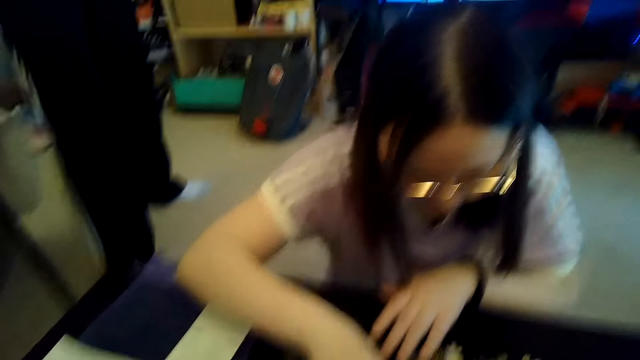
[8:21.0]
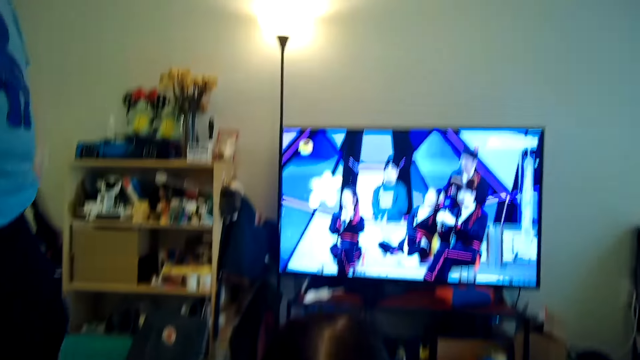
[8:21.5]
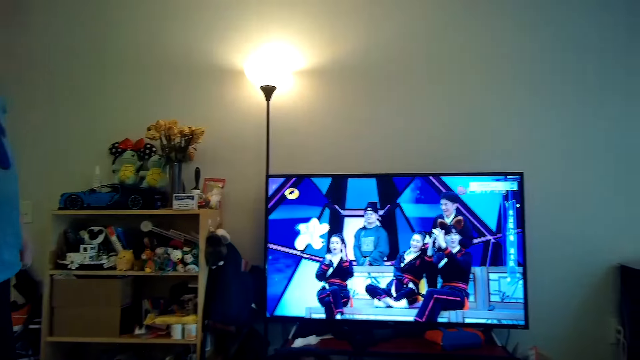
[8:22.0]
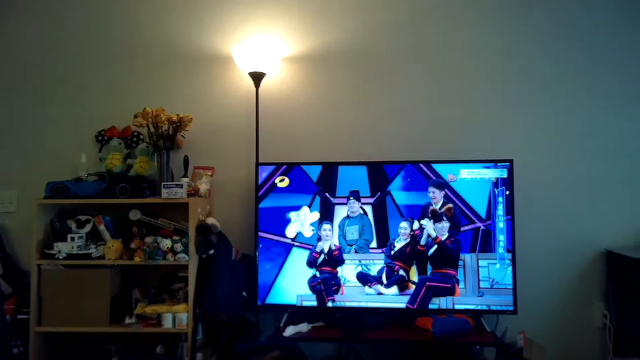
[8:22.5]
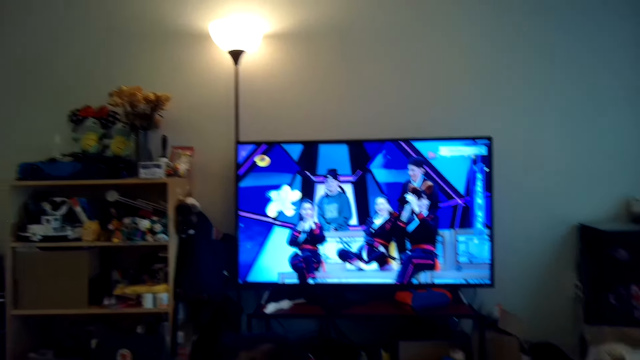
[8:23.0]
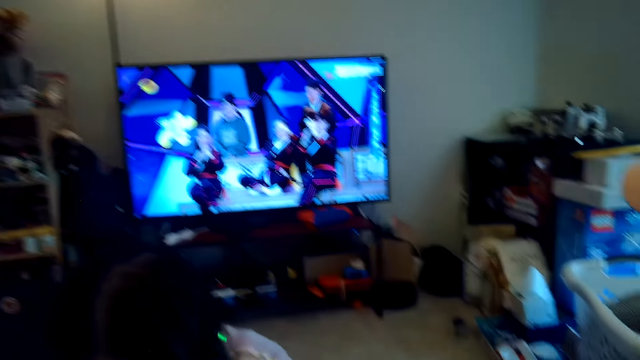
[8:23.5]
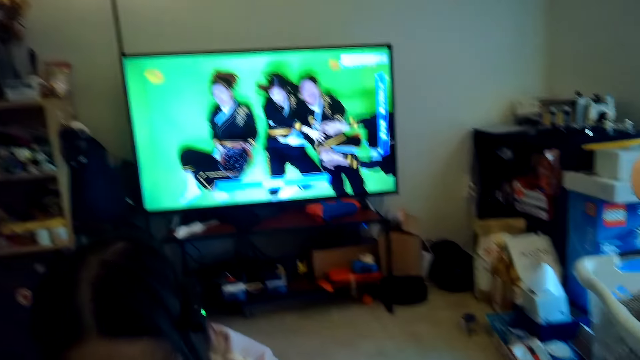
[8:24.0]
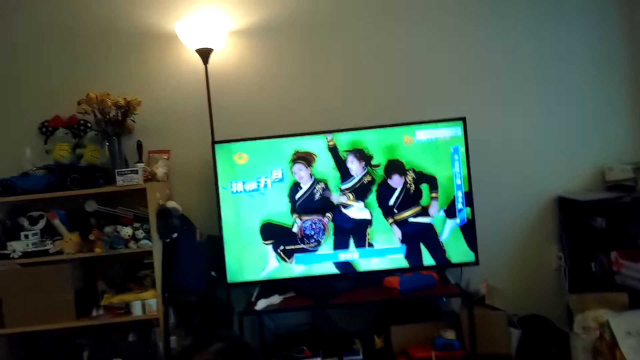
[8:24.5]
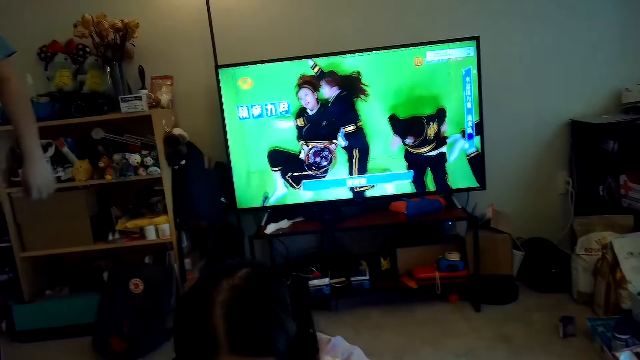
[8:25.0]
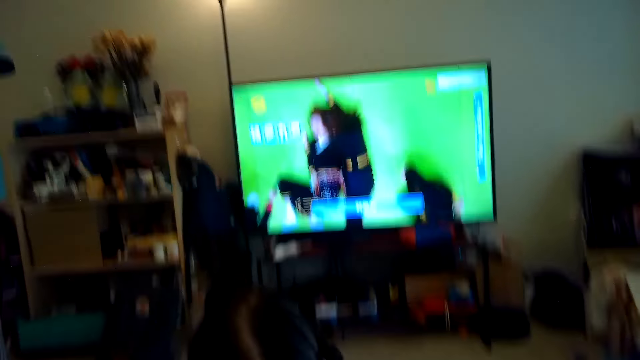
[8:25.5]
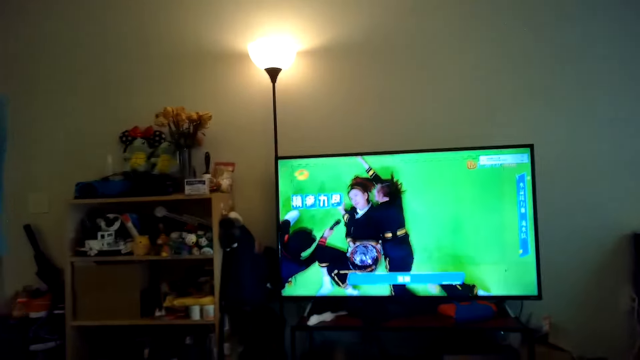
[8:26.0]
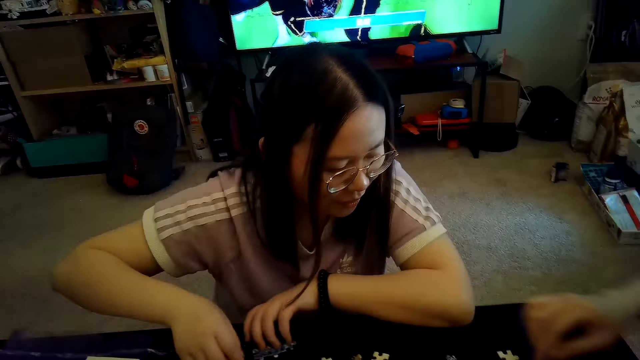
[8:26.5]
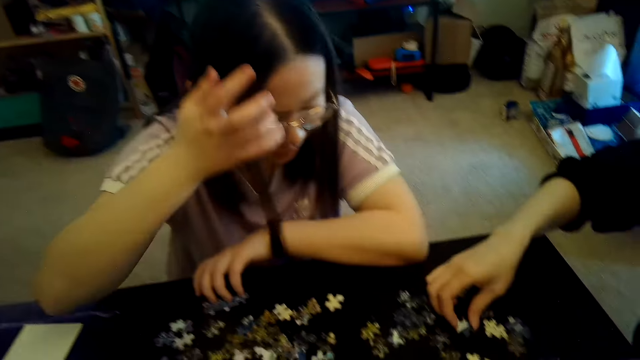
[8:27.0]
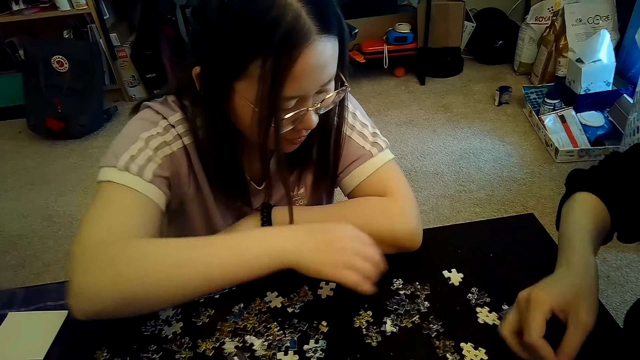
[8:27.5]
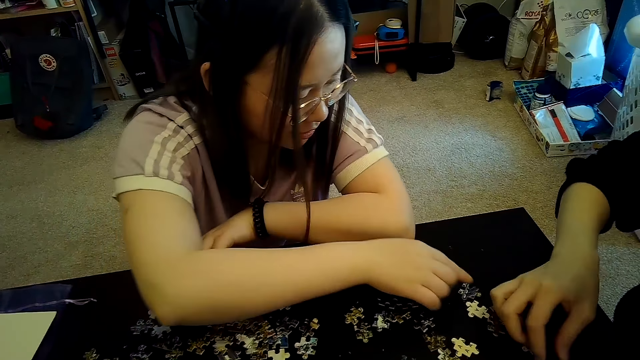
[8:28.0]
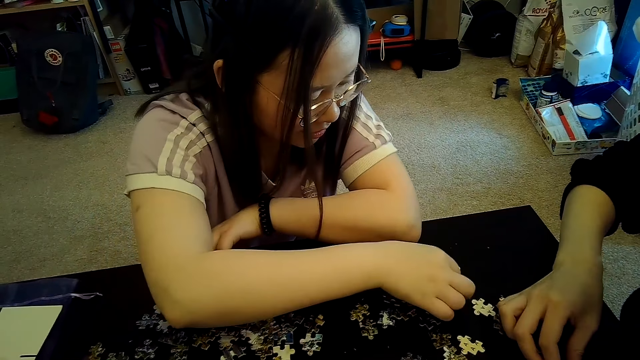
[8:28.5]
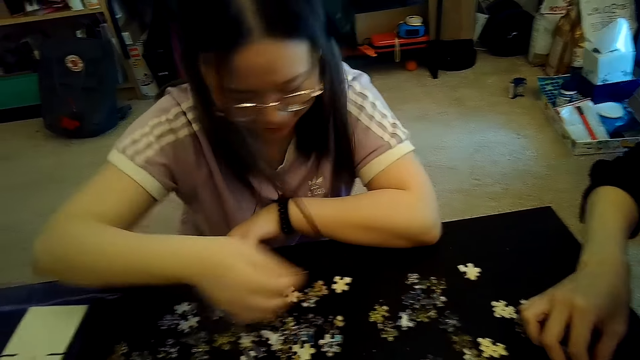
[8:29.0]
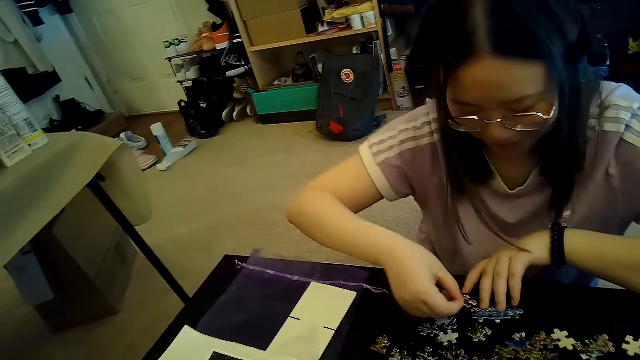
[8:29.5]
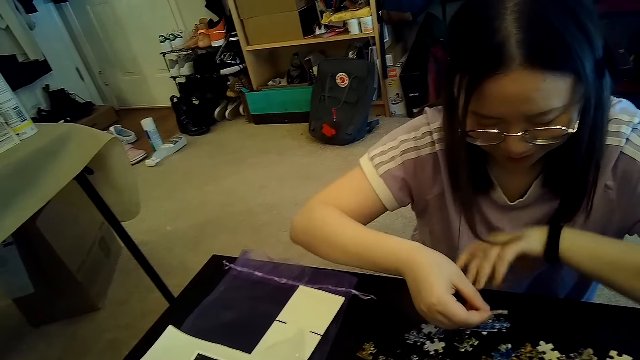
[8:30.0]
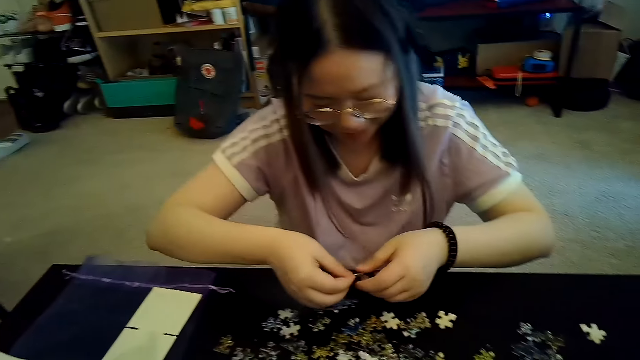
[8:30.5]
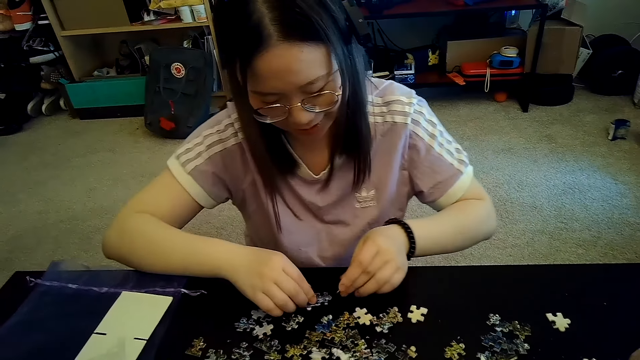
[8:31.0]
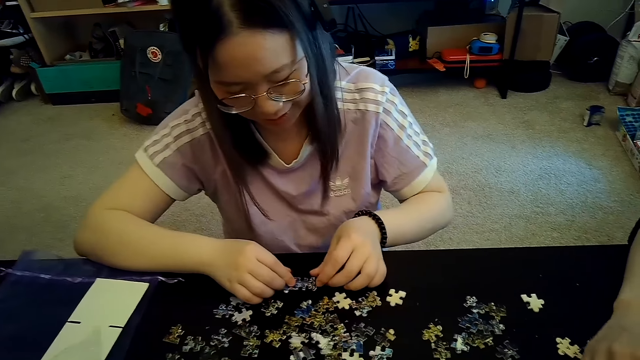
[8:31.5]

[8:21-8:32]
A person comes near the table. The camera wearer watches the television. They look at the puzzle player on the table.

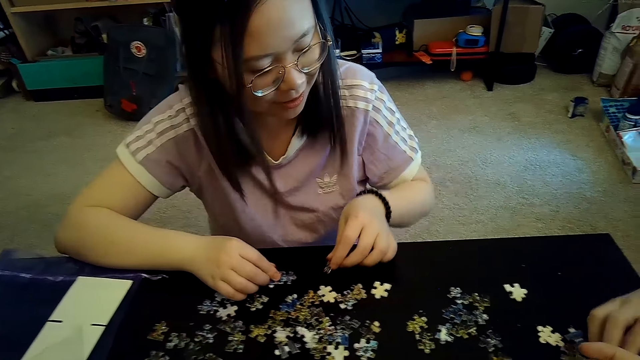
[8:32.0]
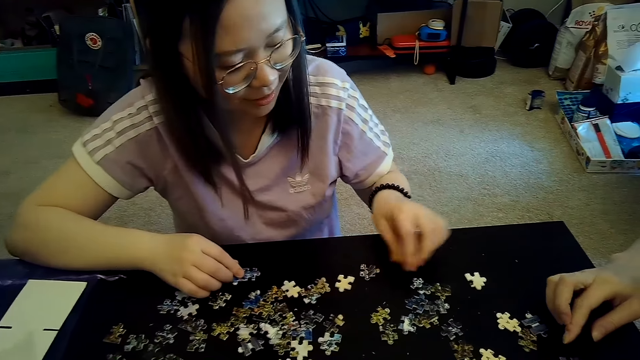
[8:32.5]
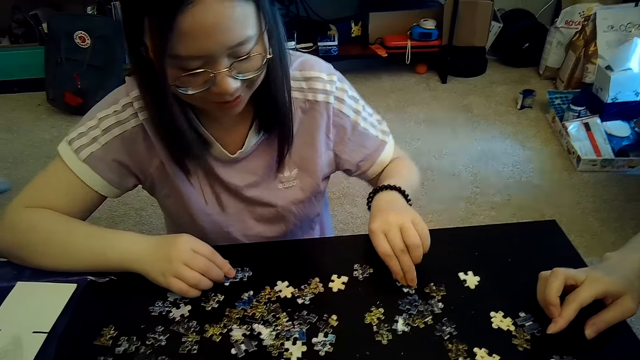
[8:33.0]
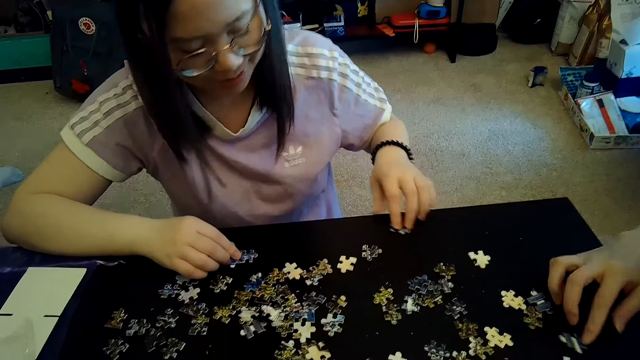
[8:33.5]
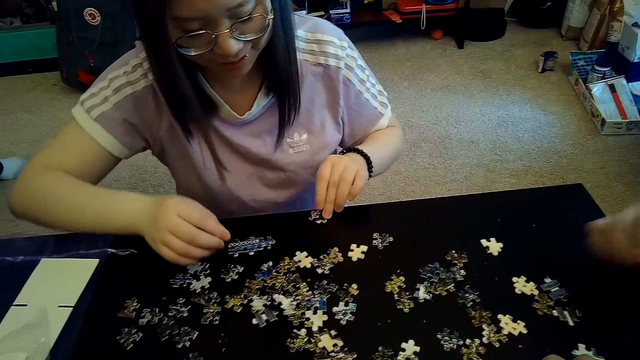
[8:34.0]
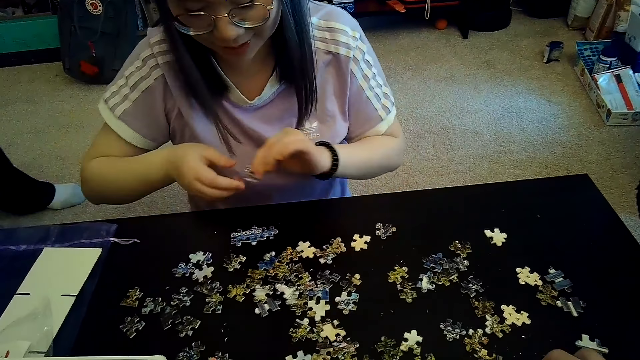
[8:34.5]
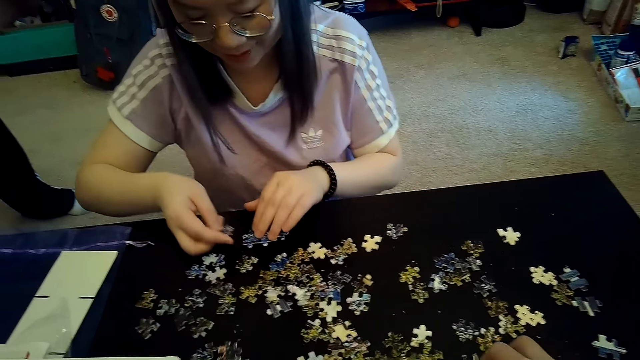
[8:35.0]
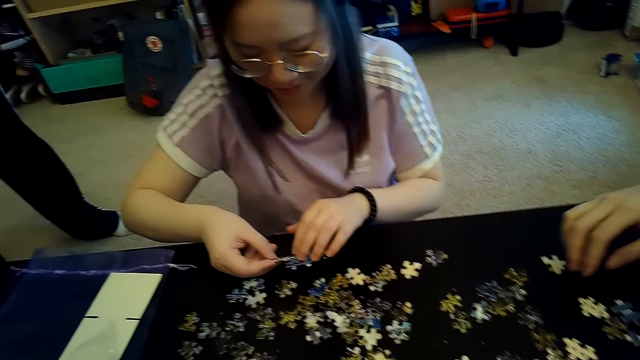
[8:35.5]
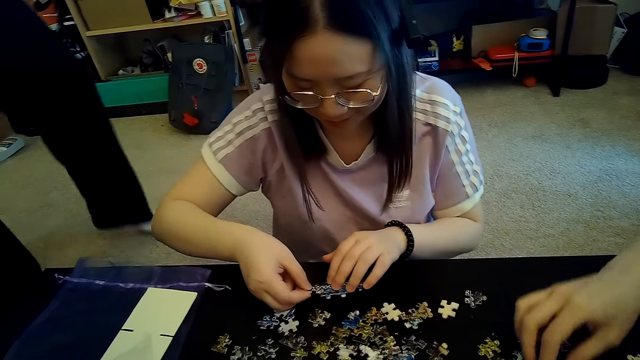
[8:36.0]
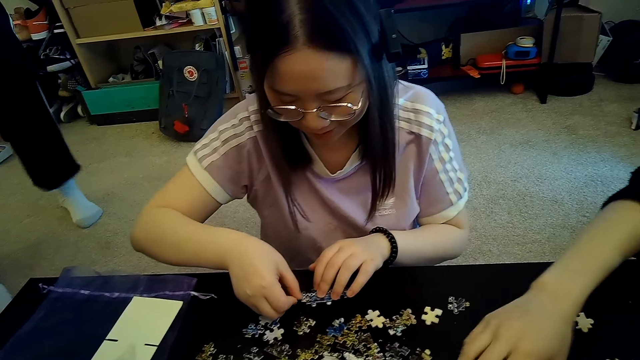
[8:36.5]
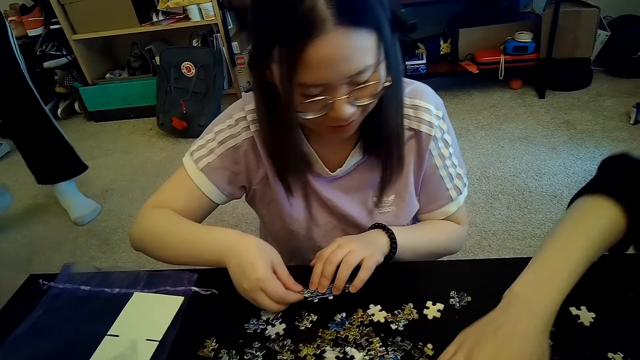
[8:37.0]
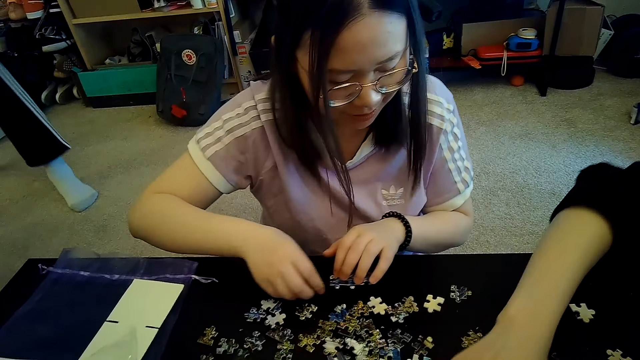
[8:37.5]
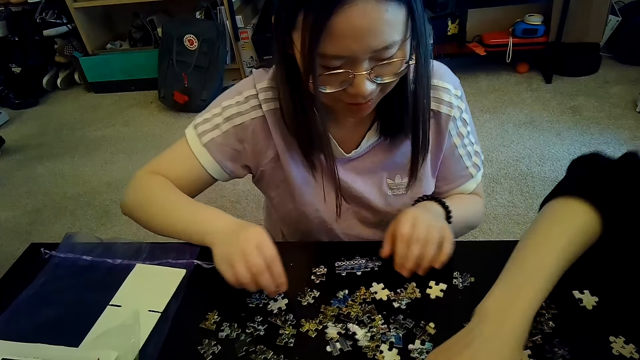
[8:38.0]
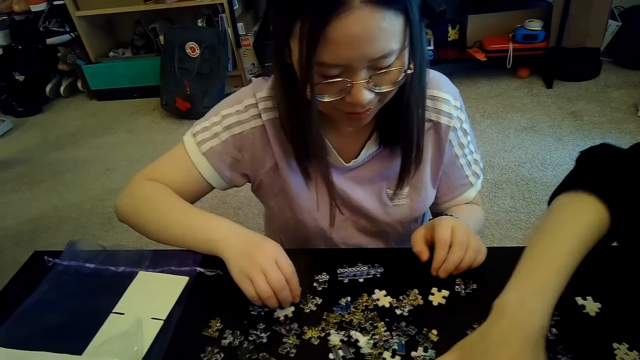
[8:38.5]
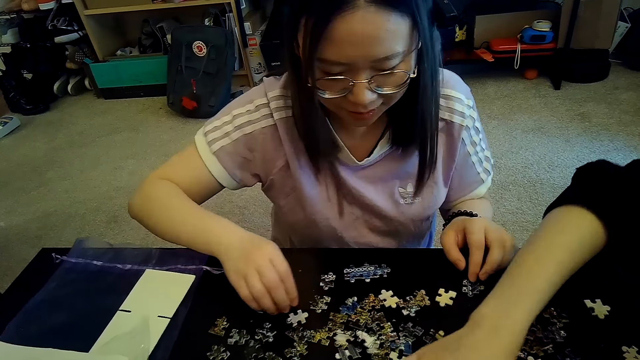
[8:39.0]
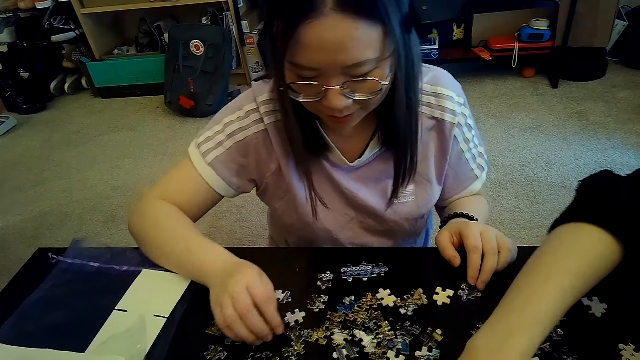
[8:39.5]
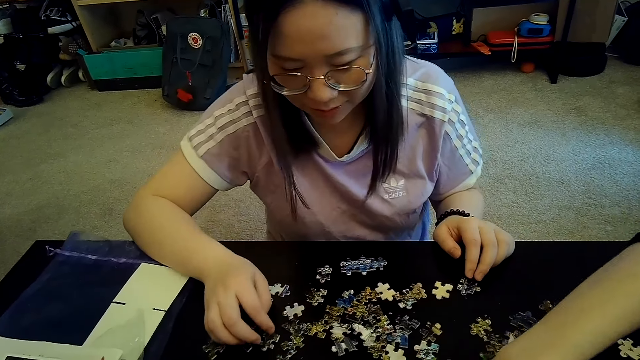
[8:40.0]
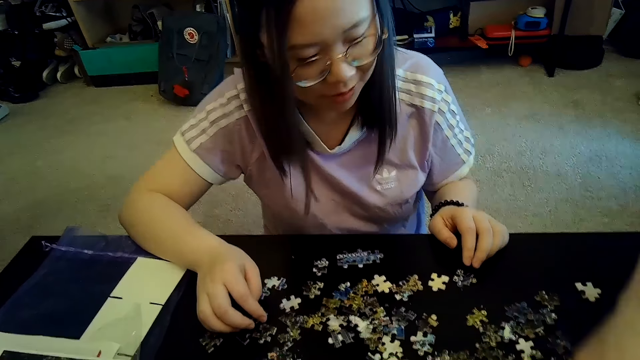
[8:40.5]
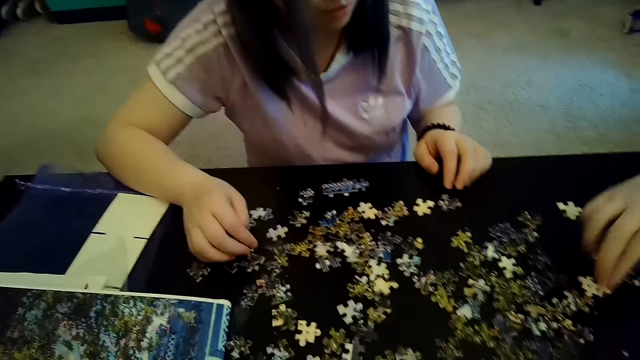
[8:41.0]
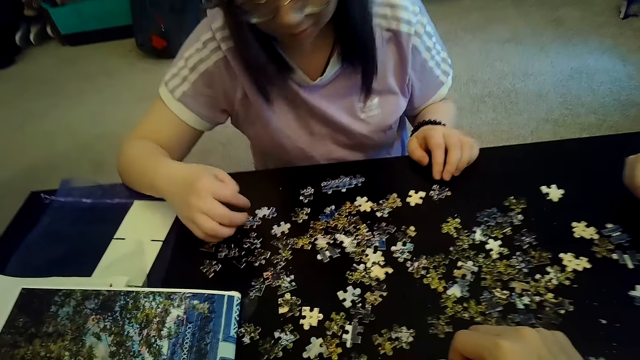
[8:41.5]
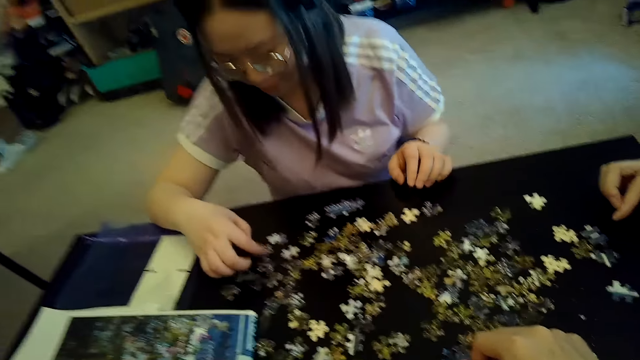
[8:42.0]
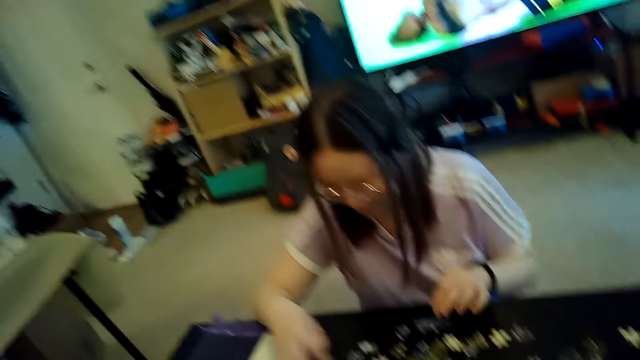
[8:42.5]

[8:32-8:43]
A person plays the puzzle.
